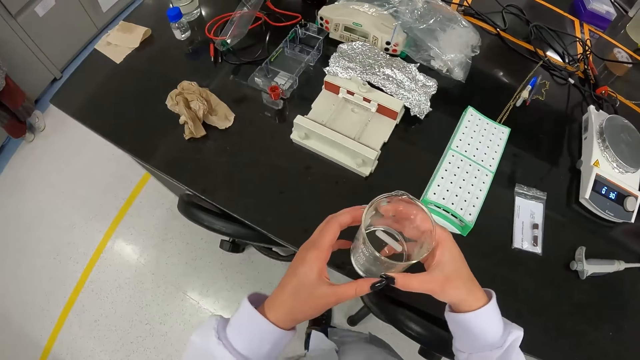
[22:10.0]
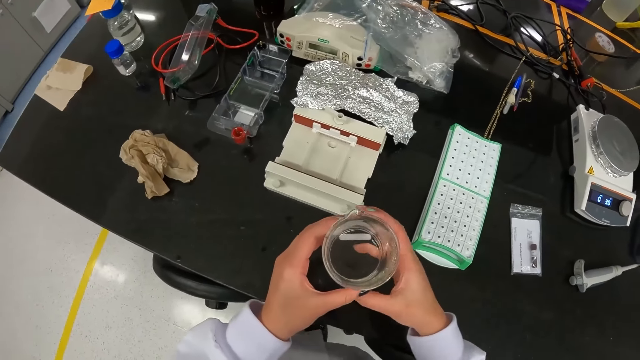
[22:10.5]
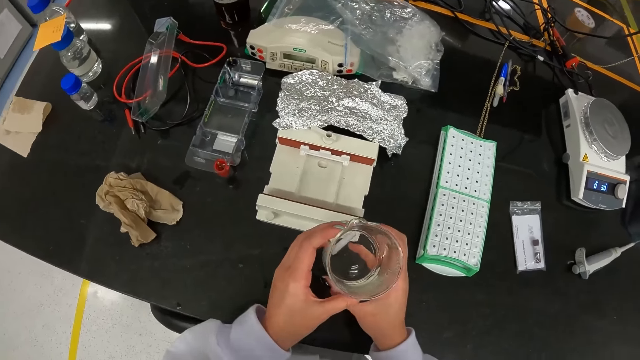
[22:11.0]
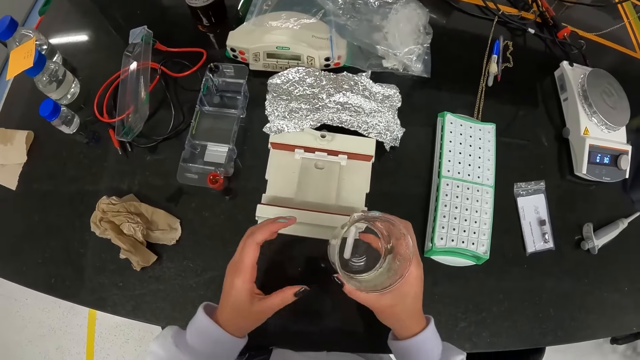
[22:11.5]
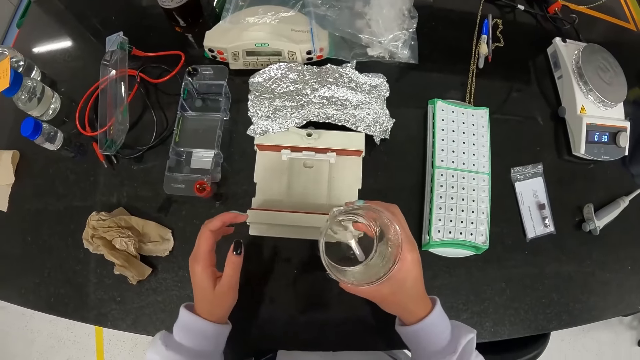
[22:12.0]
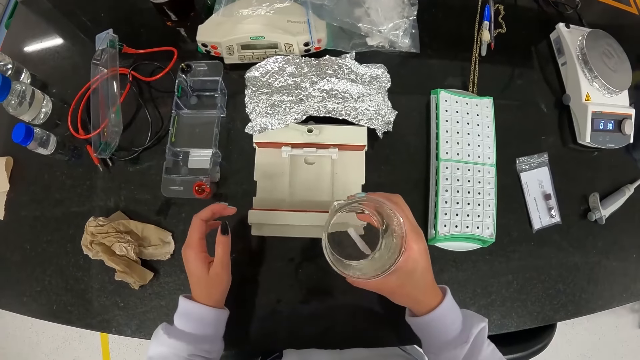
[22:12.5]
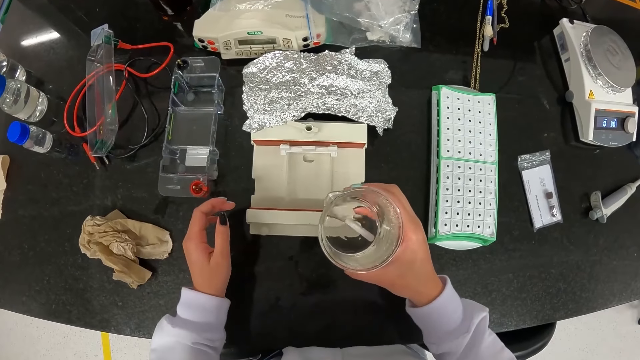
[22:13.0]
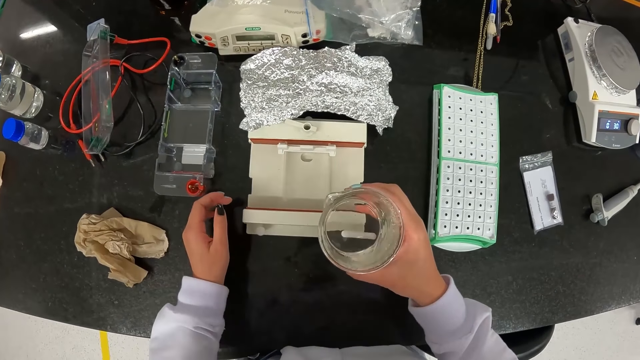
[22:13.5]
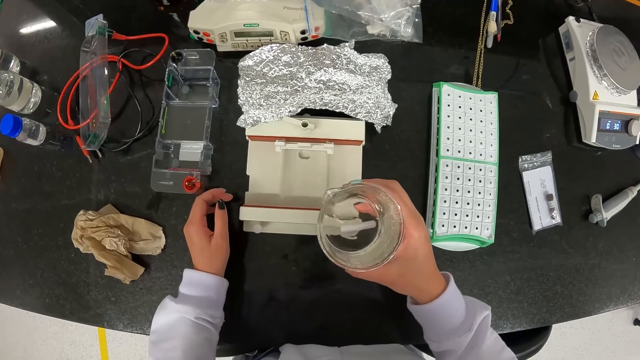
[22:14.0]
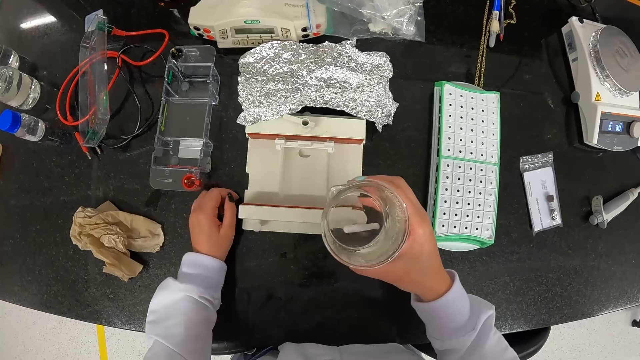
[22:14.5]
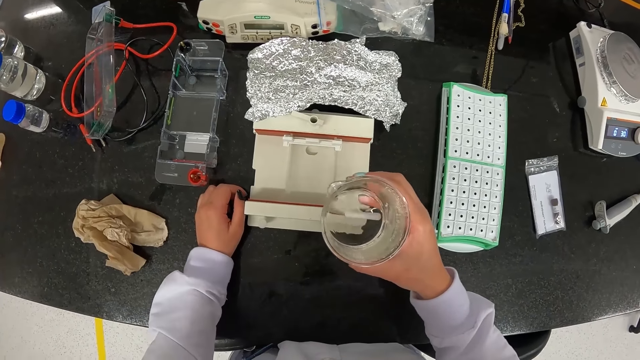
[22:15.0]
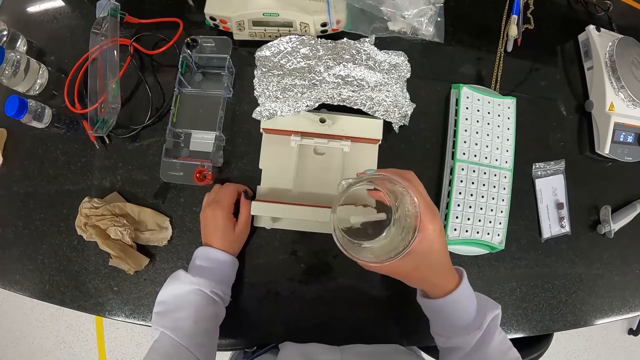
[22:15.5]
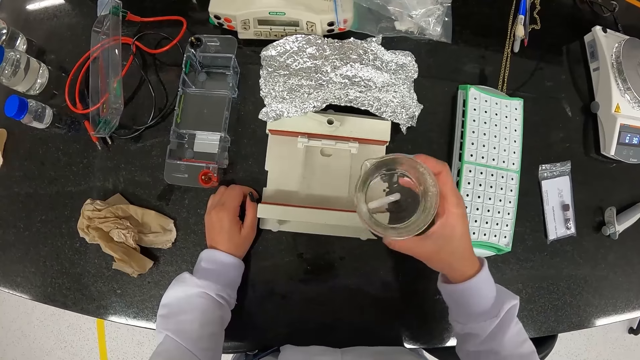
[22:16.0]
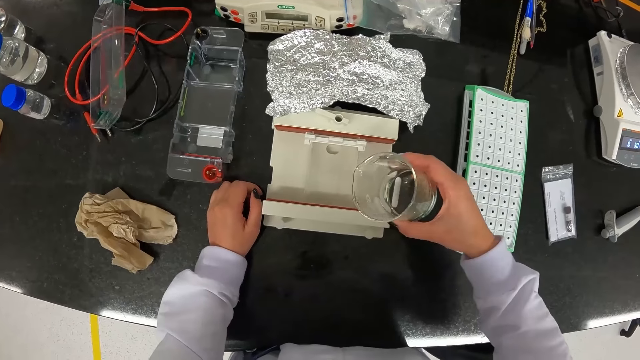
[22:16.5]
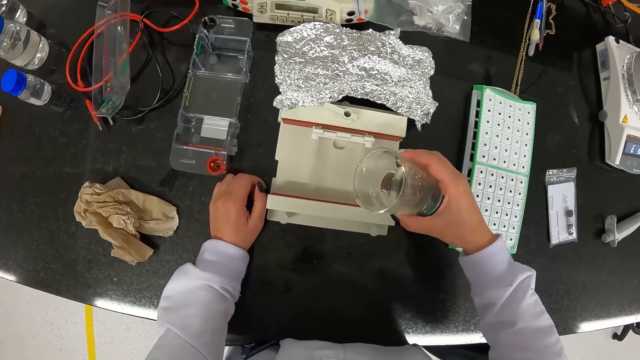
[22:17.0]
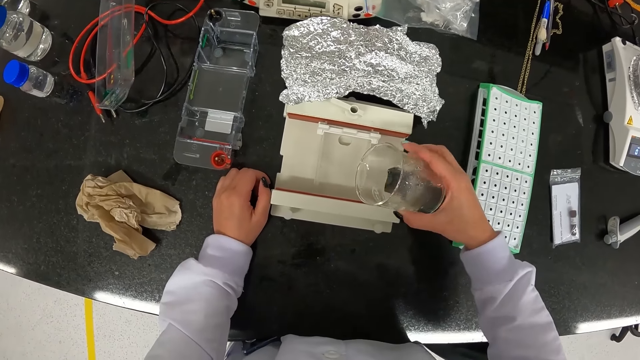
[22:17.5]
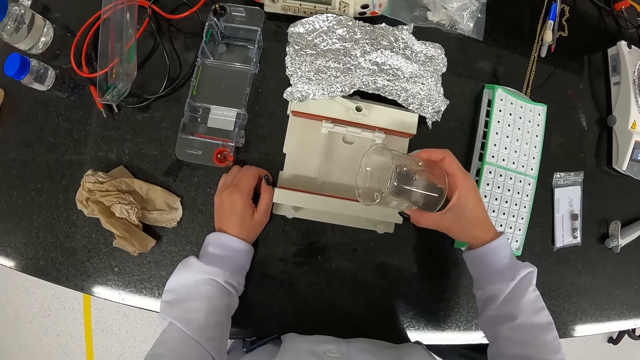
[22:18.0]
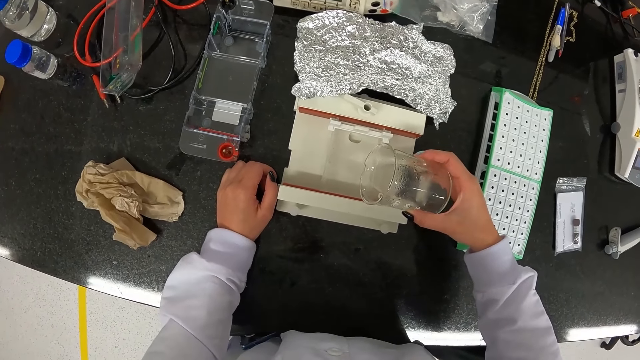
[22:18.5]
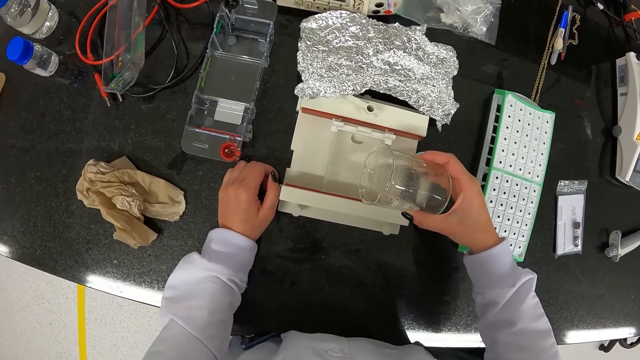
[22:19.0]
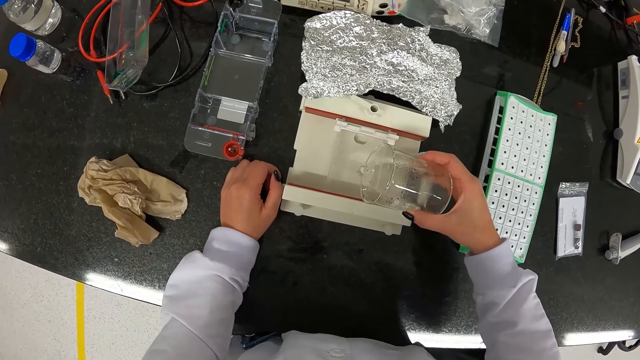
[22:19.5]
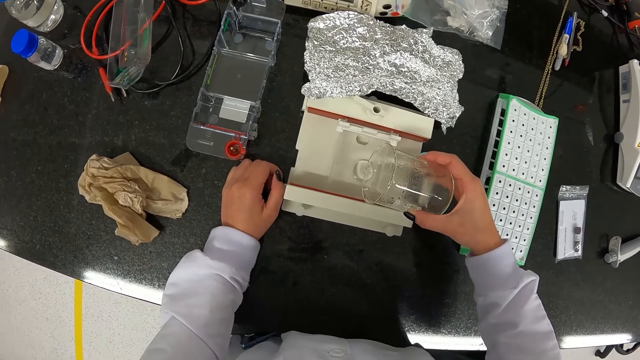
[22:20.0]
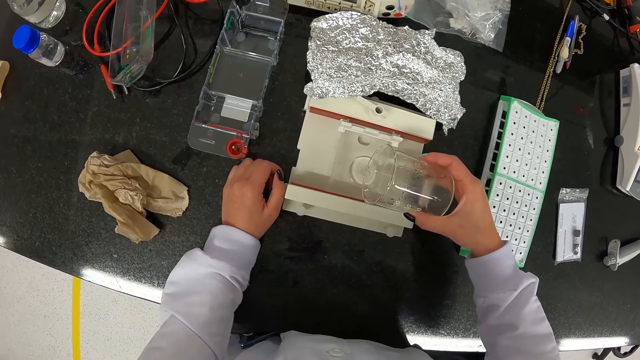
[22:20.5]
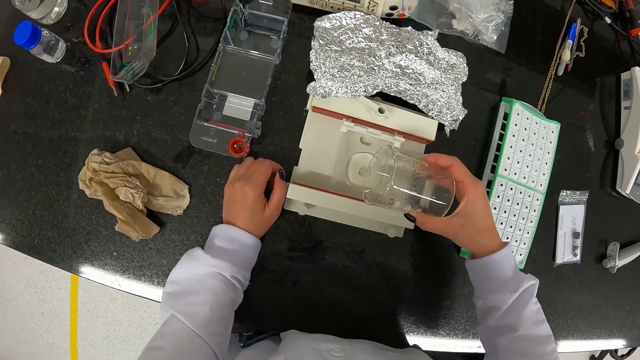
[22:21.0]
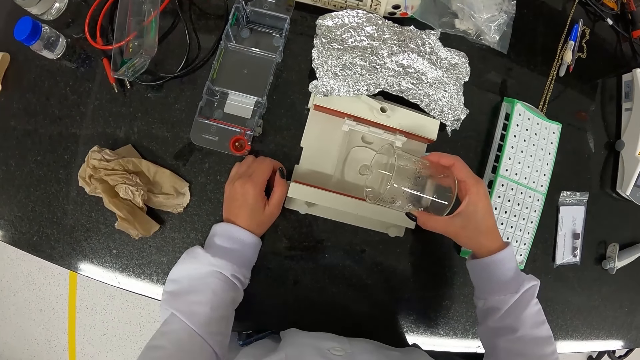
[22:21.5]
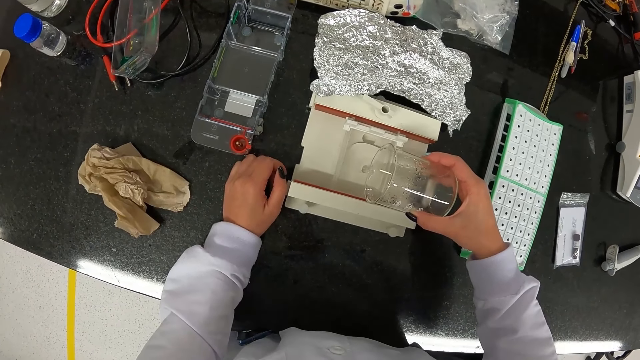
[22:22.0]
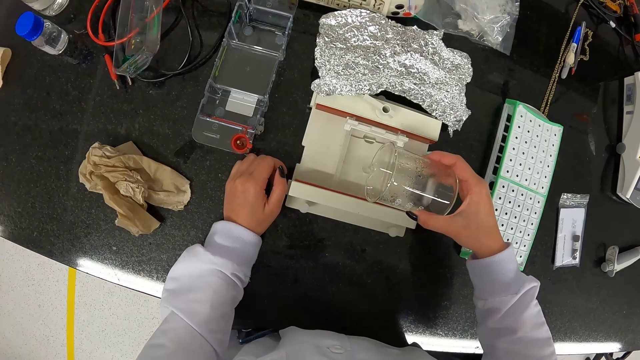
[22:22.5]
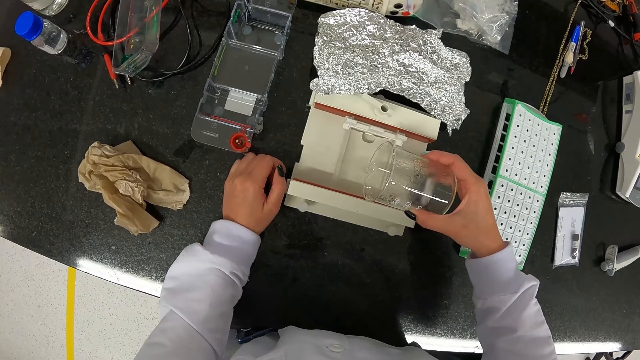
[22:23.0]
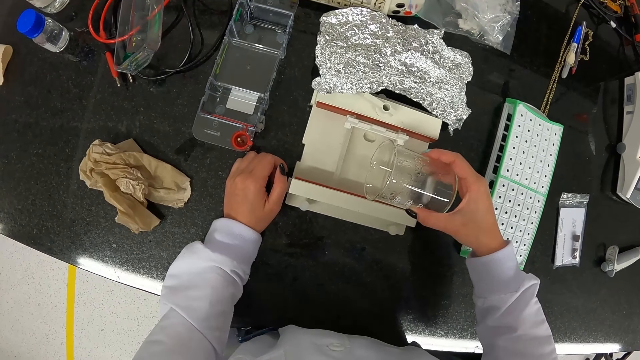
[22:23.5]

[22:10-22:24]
The camera wearer holds the beaker with both hands. She shakes the beaker with her right hand. She shakes the beaker with water. She pours the water in the beaker in her right hand on the gel caster on the table.

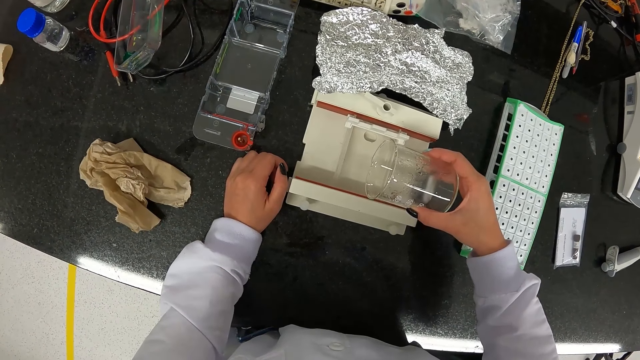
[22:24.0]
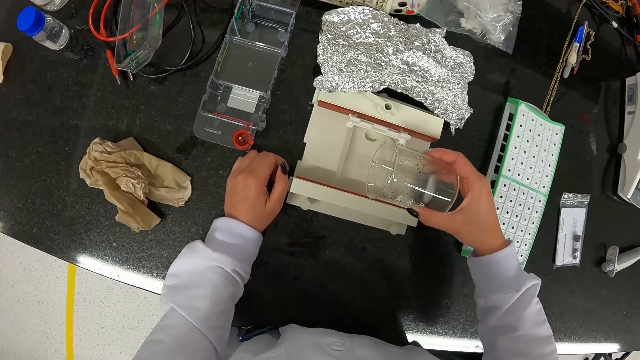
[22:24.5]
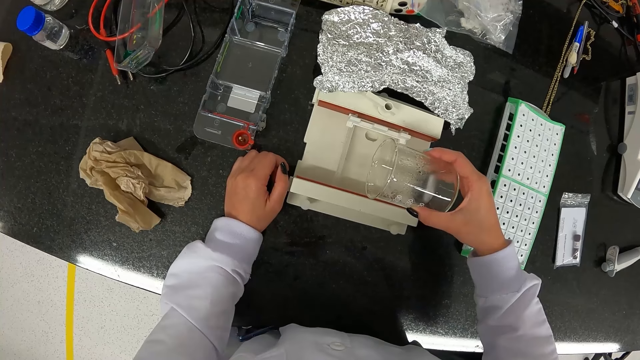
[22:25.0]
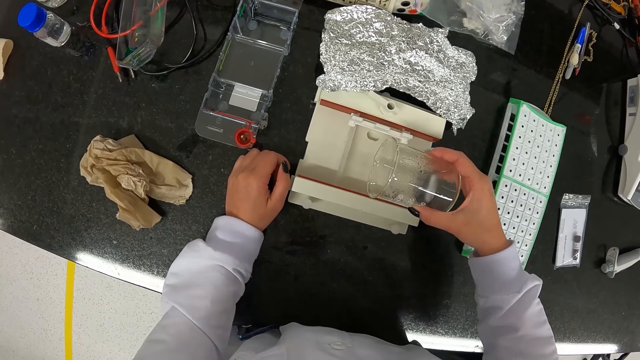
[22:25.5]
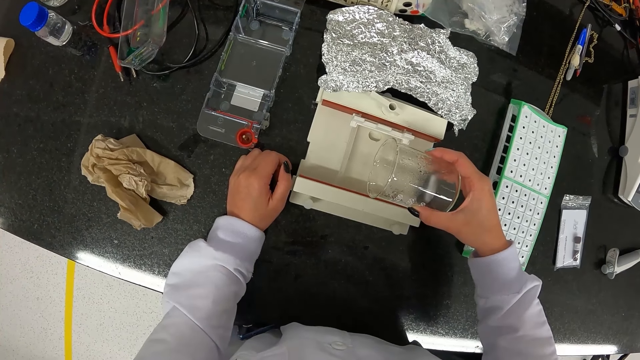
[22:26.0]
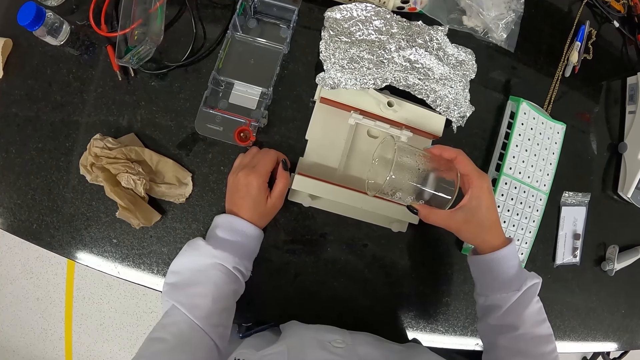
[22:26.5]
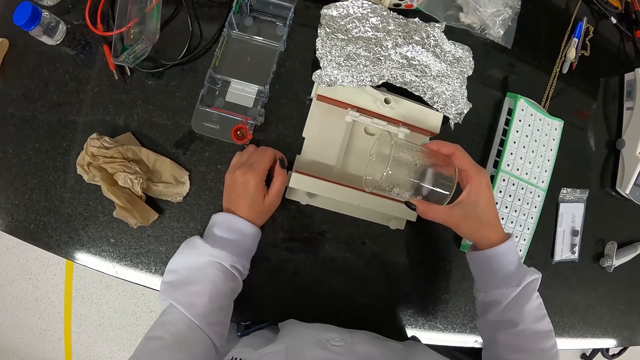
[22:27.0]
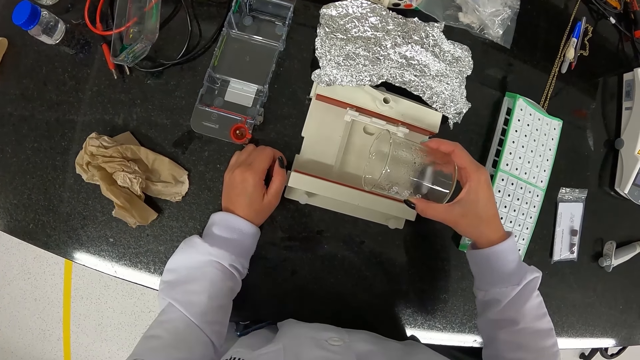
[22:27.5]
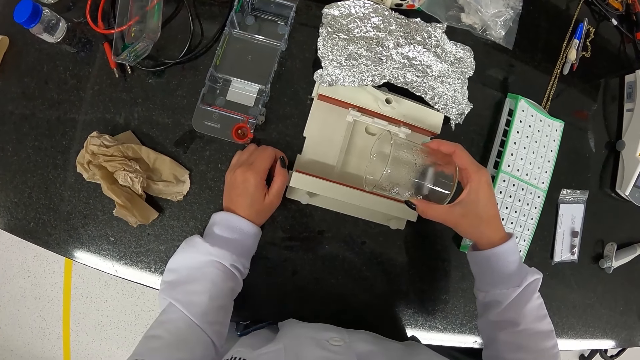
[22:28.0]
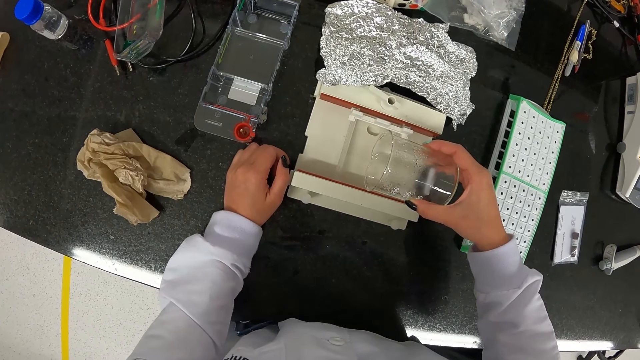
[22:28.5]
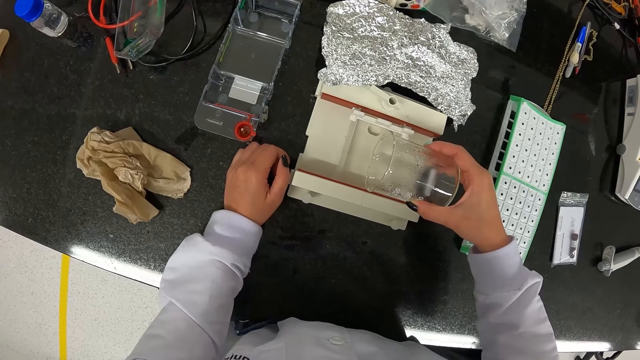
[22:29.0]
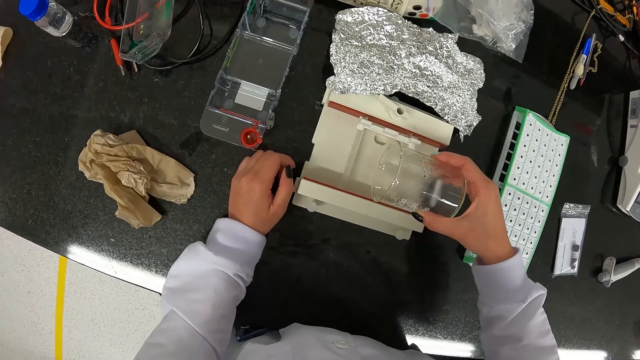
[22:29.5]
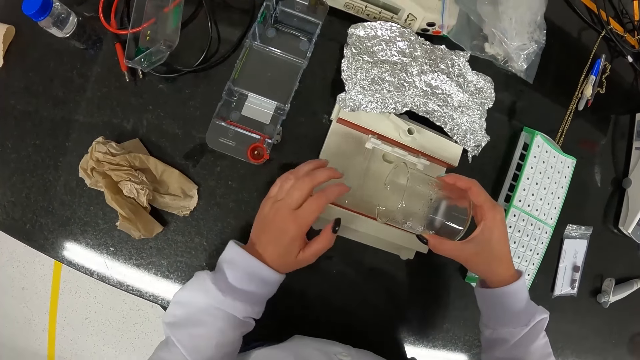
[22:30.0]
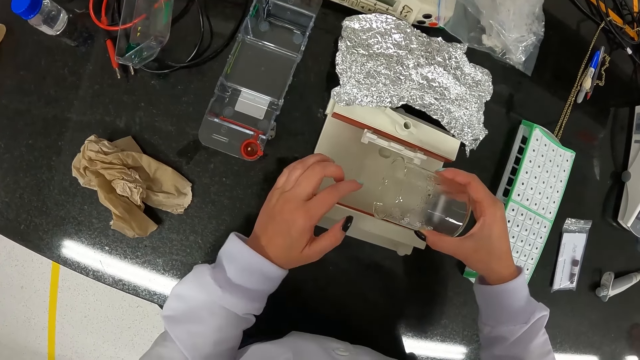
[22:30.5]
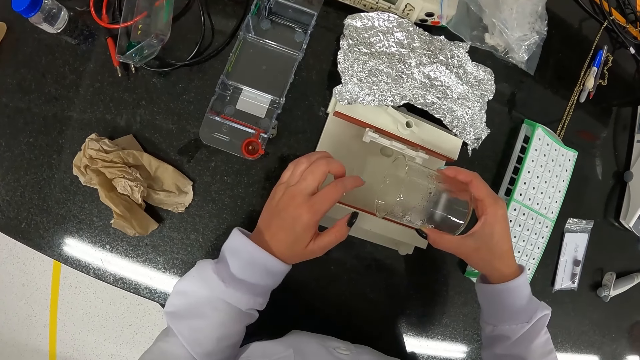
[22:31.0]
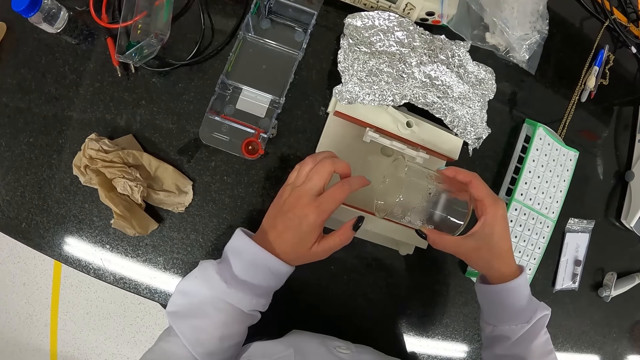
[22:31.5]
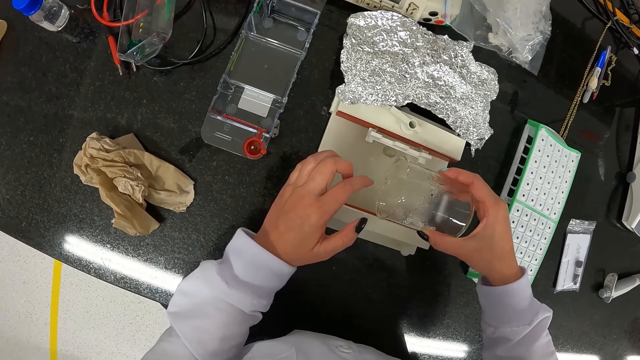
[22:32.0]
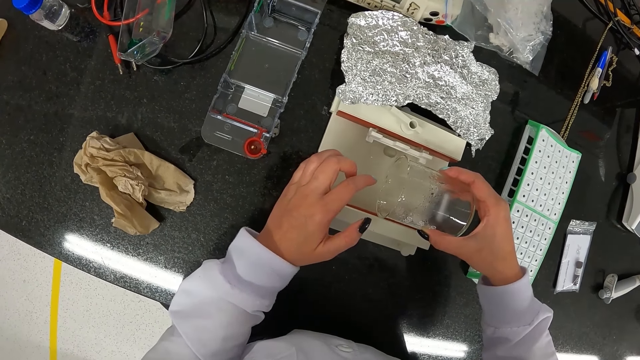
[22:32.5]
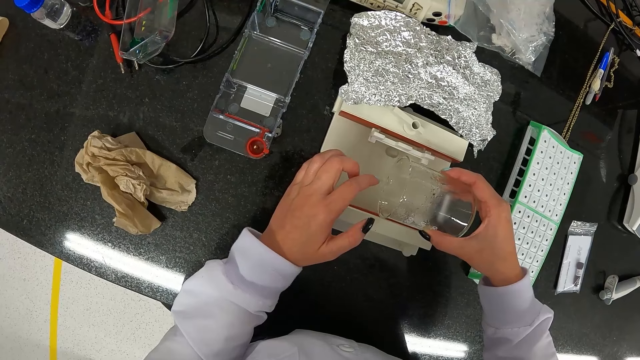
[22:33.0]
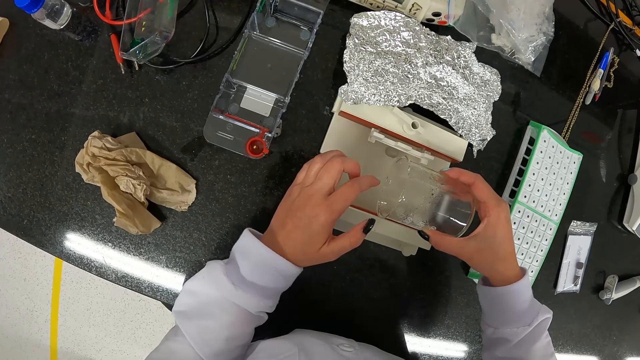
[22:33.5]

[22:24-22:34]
The camera wearer touches the water in the gel caster with her left hand.
